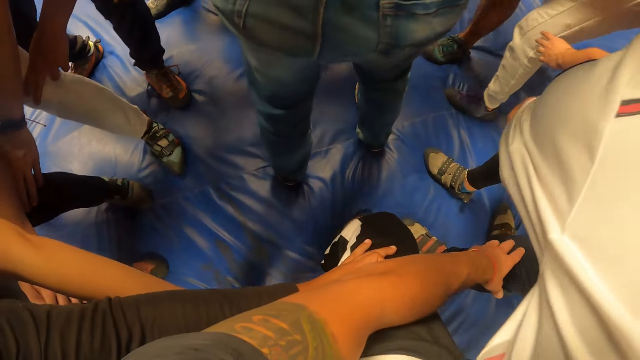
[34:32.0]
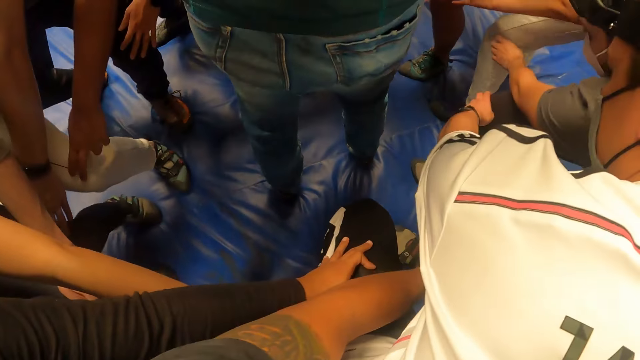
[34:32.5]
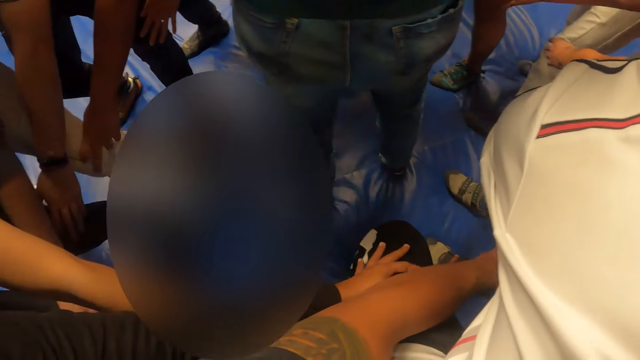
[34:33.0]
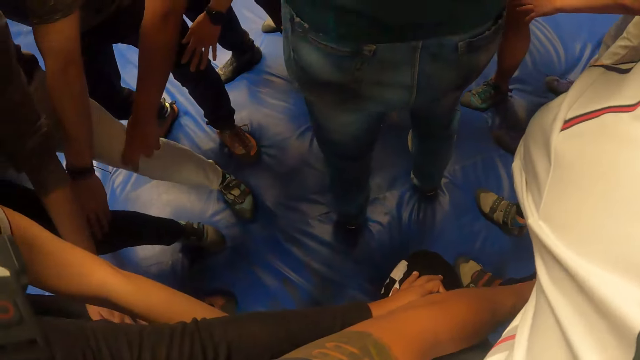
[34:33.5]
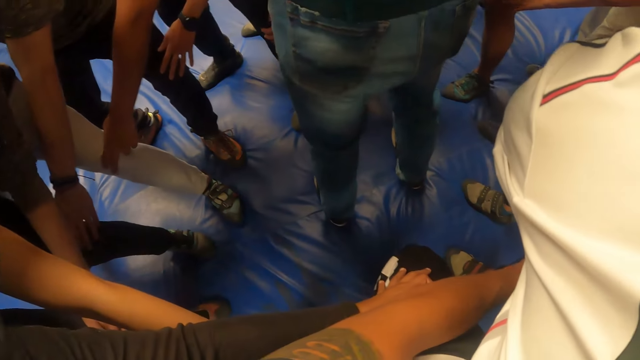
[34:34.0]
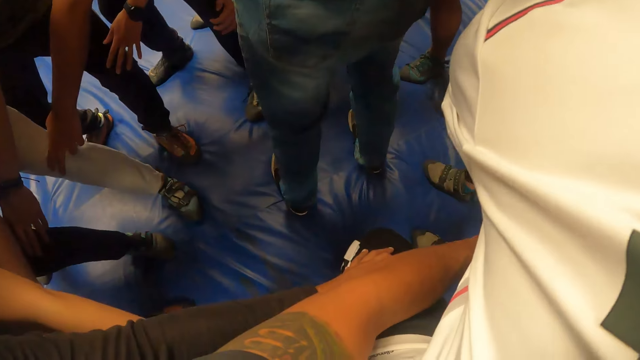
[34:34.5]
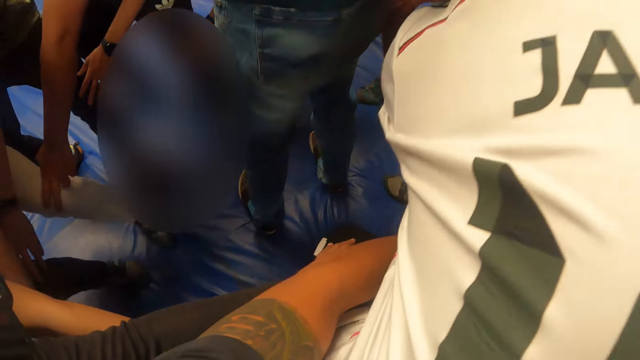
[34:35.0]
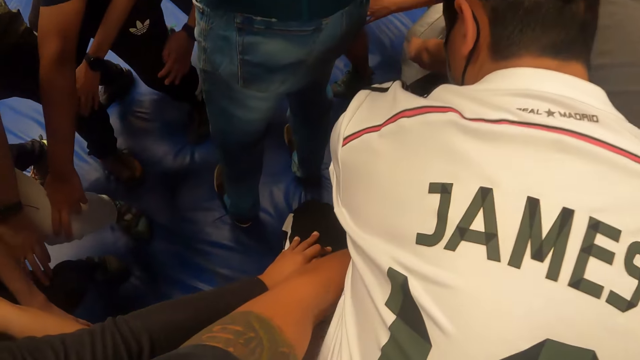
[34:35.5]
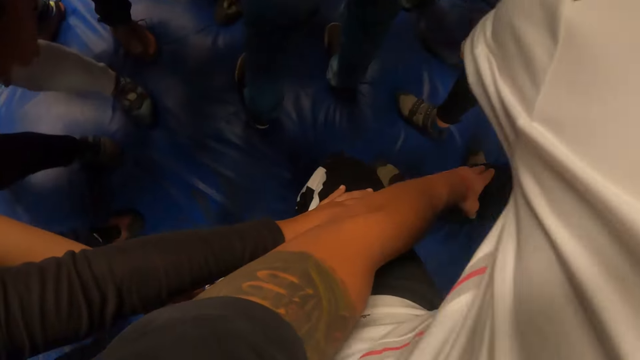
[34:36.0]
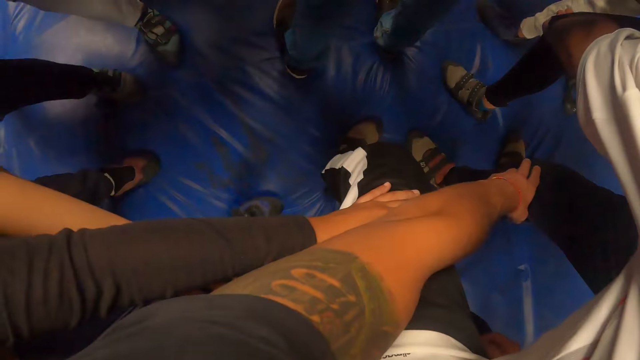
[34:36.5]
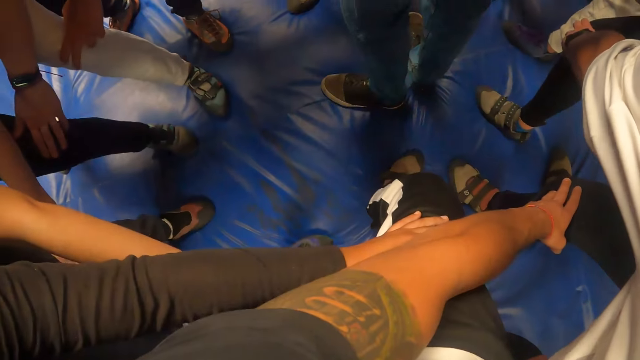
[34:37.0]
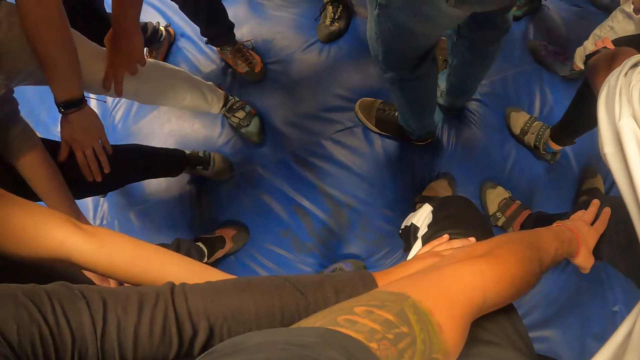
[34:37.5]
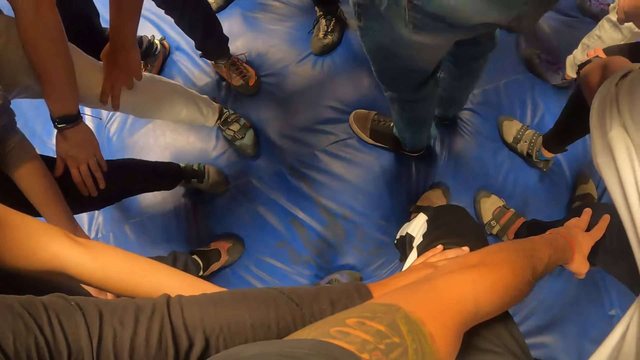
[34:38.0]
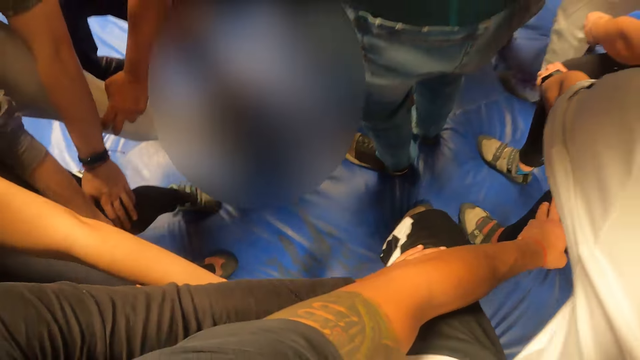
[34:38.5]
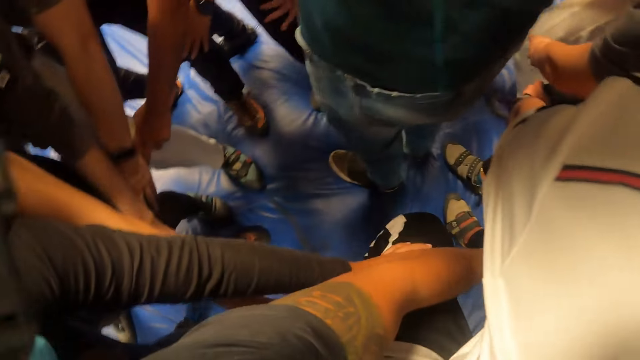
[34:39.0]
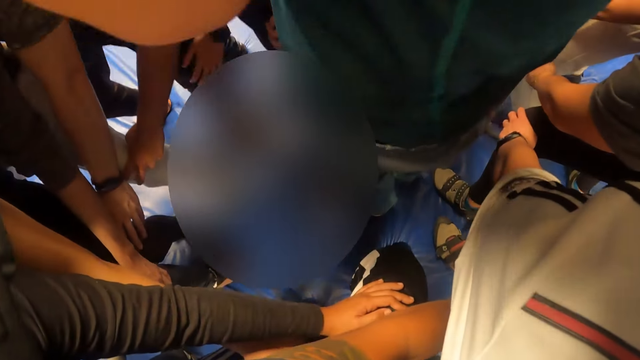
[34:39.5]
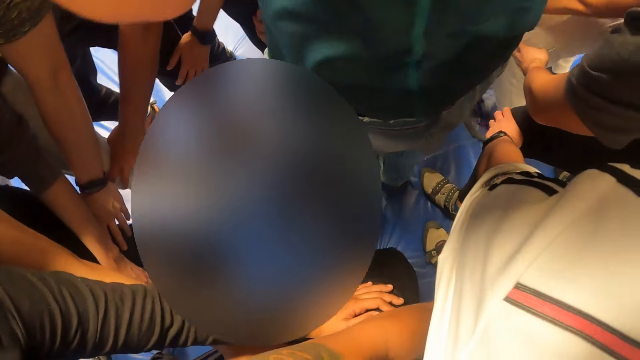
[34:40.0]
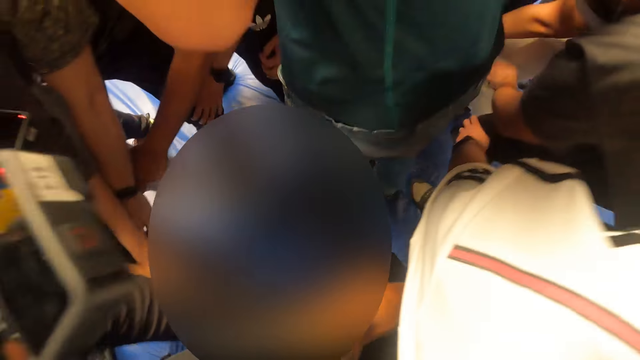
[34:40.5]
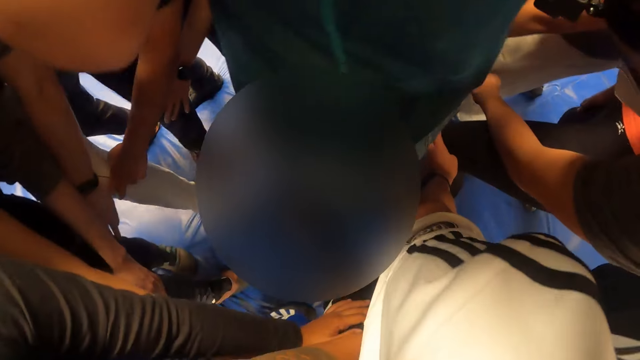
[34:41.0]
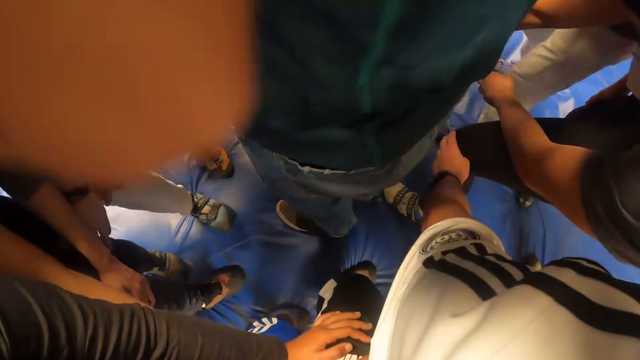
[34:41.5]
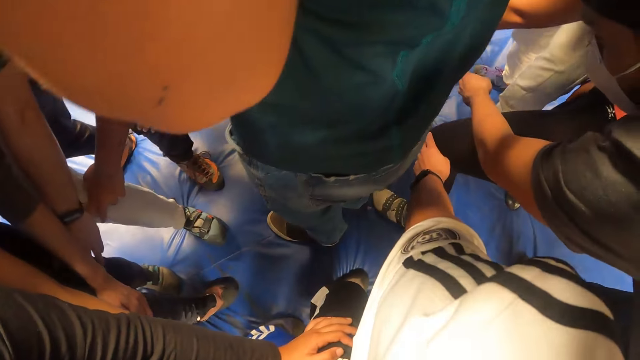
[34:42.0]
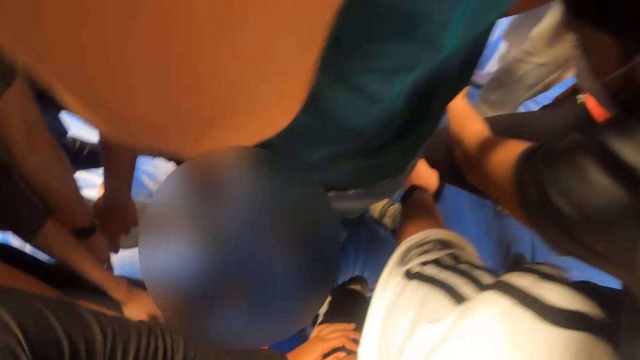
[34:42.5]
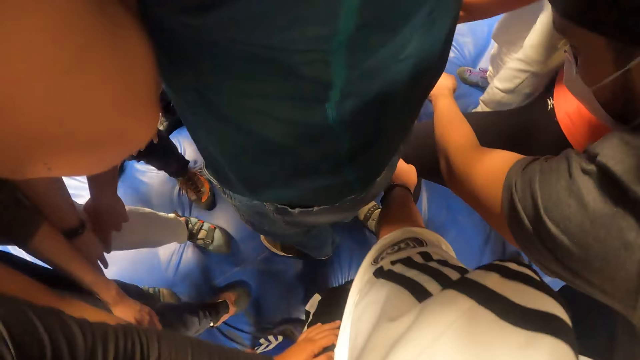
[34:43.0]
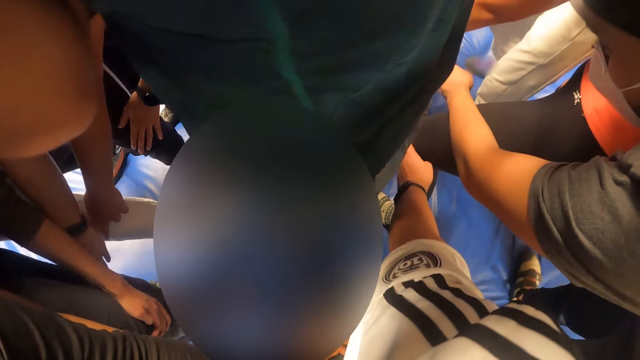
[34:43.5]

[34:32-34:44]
The camera wearer looks at the ground. A man converses with the team. The camera wearer jumps with men. They jump with the men again.

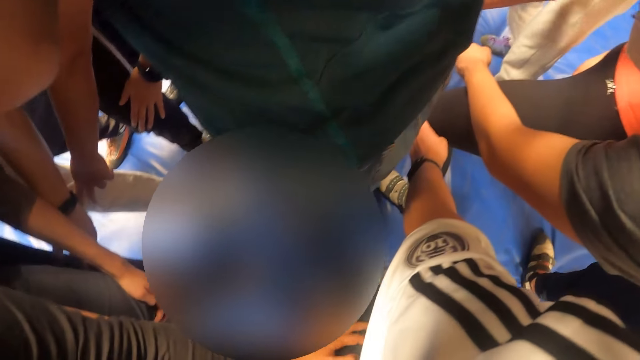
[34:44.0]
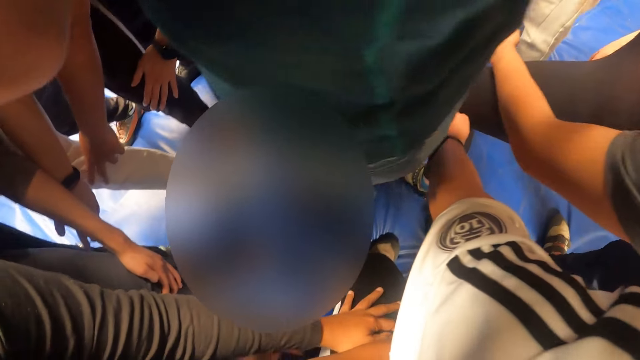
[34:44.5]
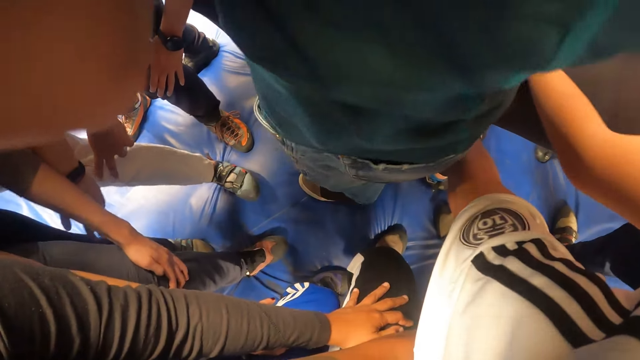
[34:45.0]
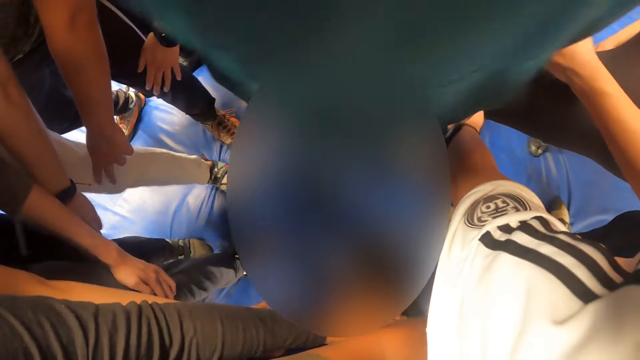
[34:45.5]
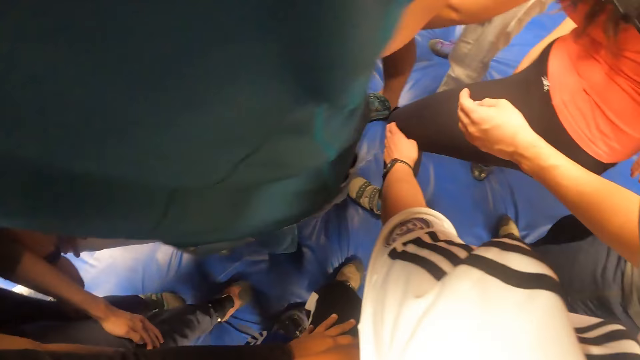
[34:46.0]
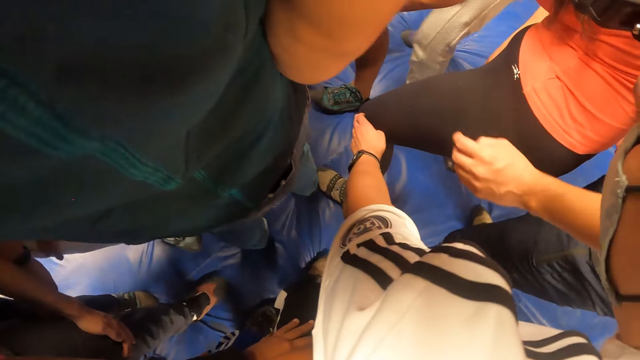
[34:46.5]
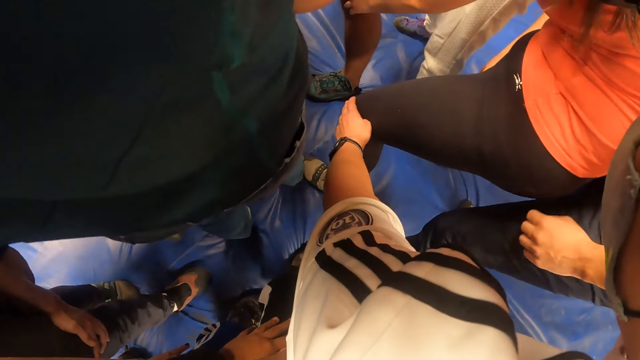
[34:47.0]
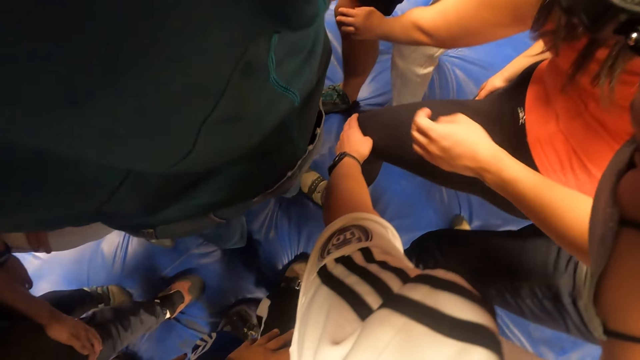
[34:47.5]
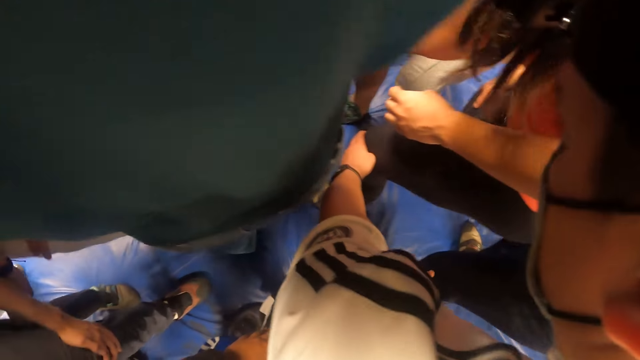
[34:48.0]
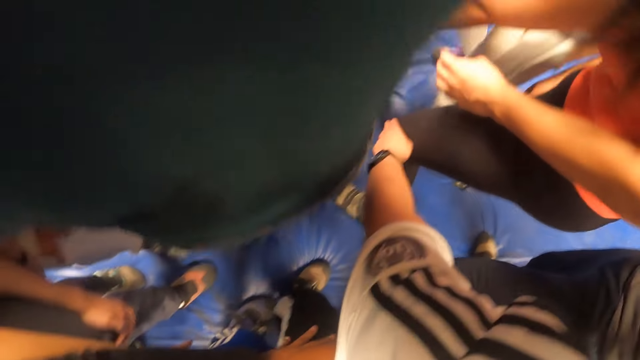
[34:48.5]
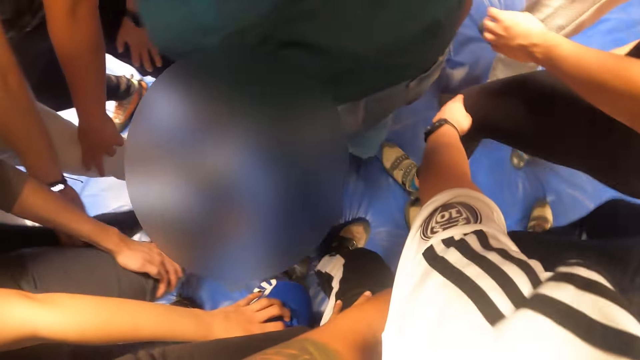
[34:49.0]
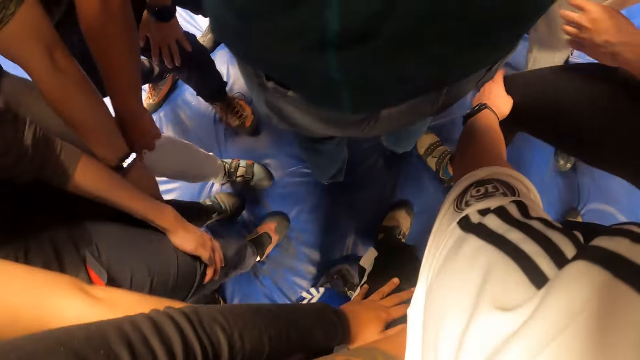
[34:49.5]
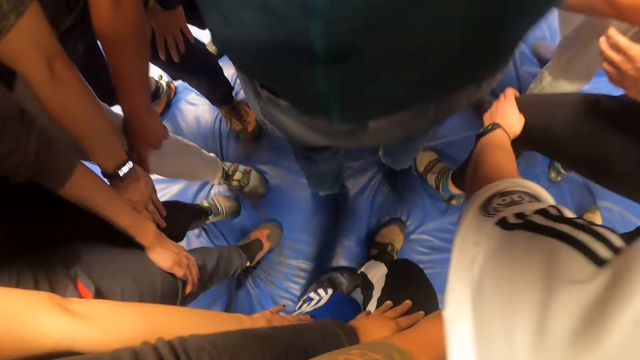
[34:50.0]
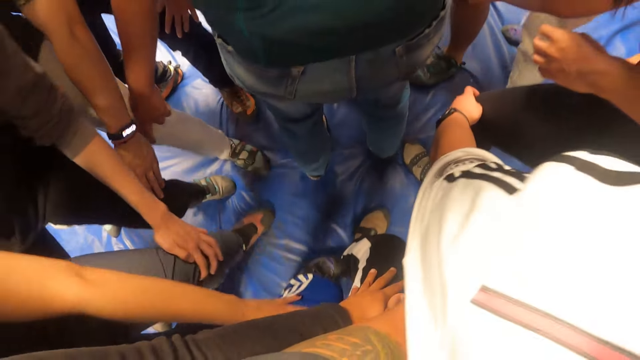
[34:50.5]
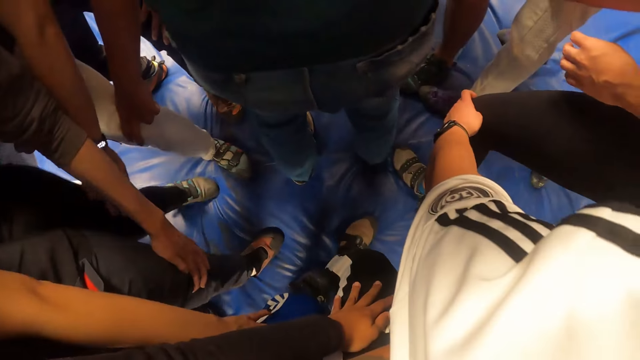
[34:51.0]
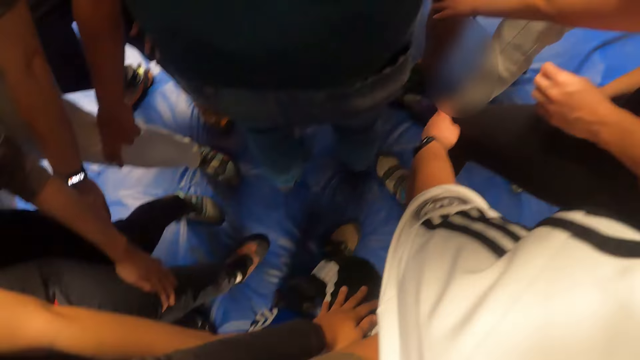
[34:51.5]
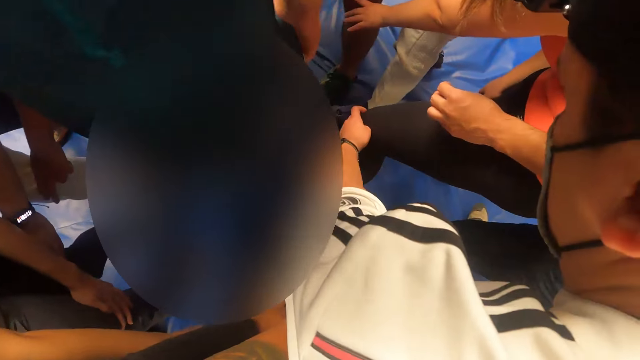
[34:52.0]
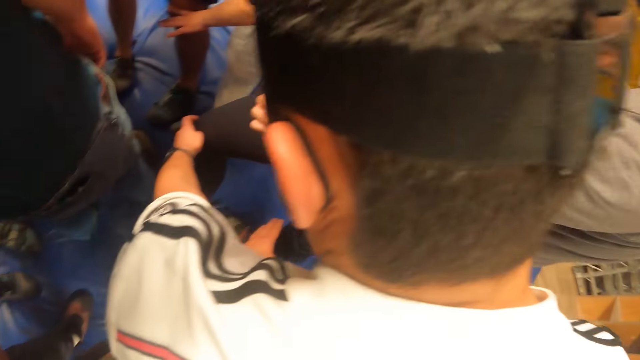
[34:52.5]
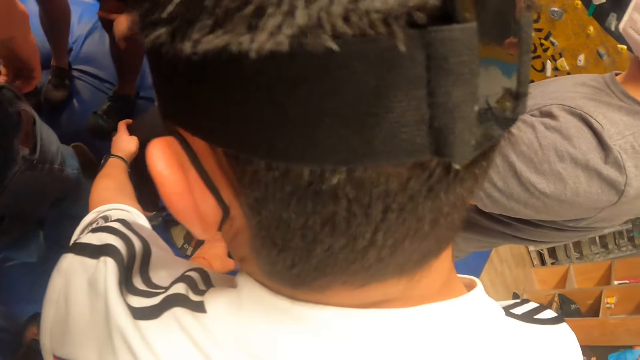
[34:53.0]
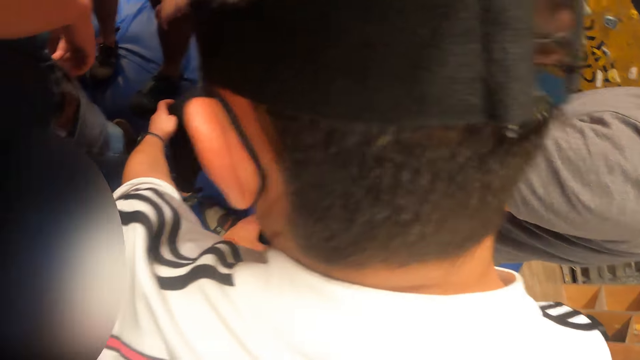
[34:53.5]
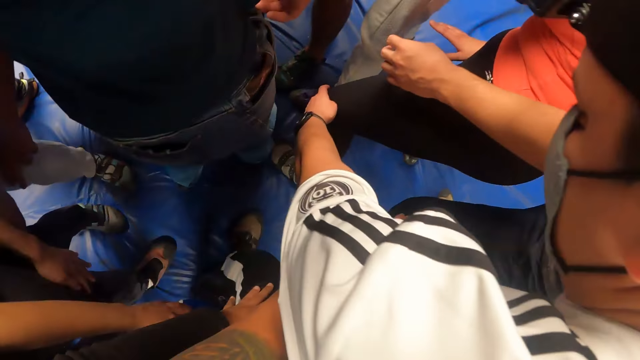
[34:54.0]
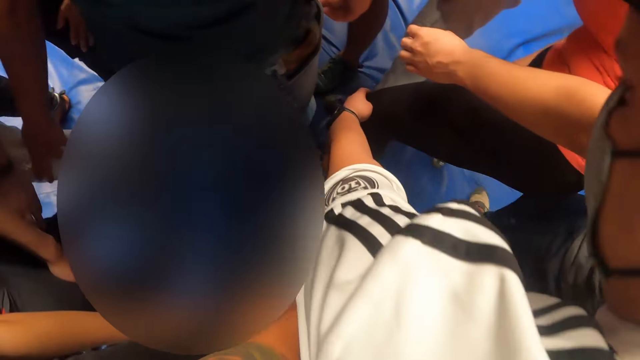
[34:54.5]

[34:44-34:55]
A man converses with the team. The camera wearer looks on the ground. They walk with the men. They look at the ground.
